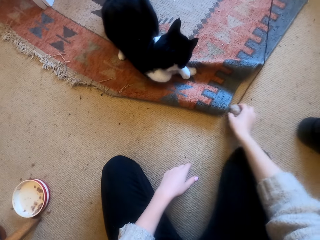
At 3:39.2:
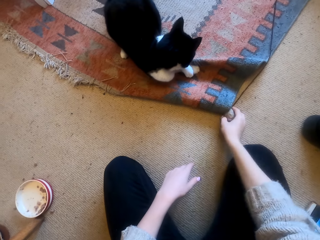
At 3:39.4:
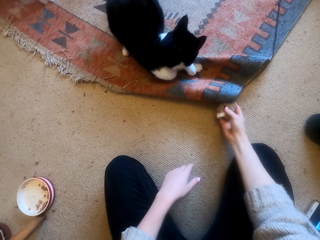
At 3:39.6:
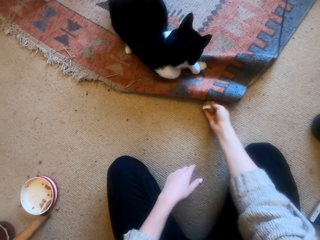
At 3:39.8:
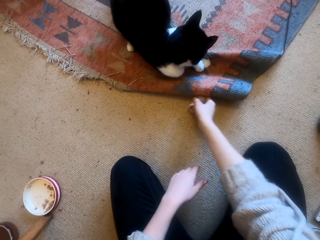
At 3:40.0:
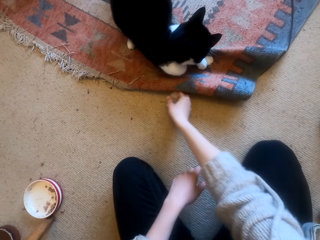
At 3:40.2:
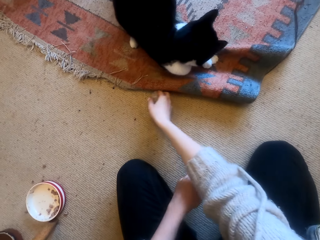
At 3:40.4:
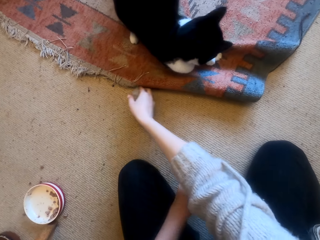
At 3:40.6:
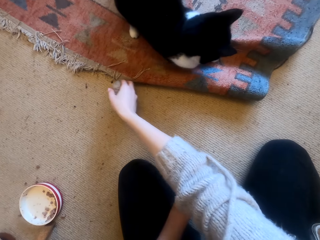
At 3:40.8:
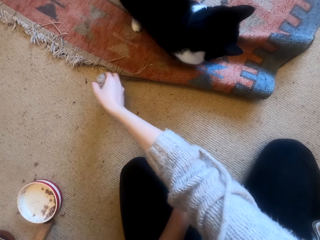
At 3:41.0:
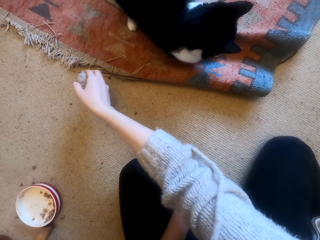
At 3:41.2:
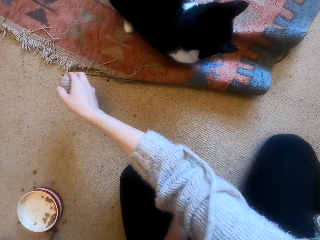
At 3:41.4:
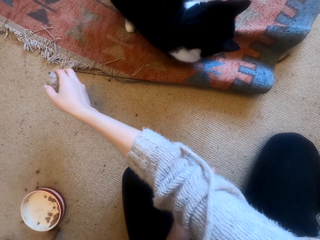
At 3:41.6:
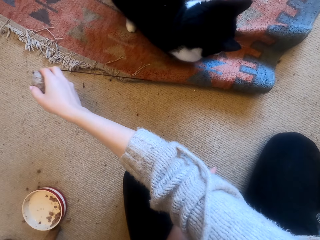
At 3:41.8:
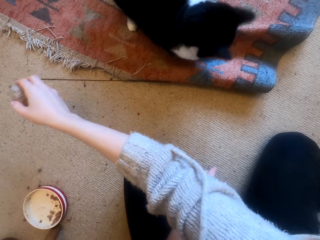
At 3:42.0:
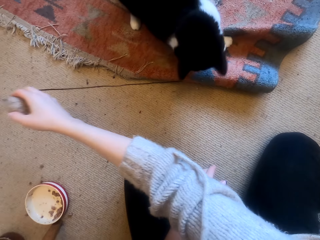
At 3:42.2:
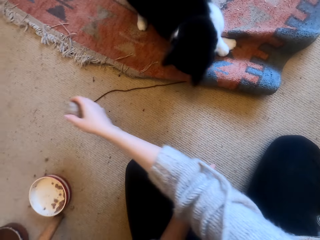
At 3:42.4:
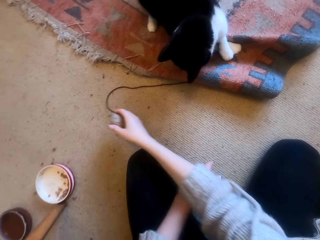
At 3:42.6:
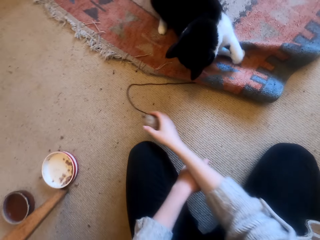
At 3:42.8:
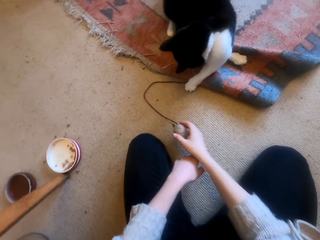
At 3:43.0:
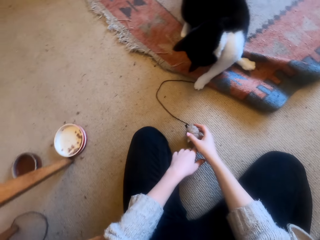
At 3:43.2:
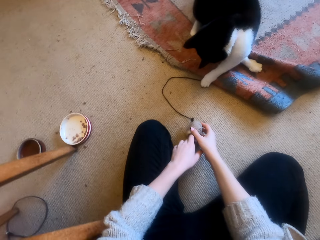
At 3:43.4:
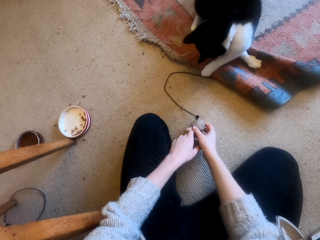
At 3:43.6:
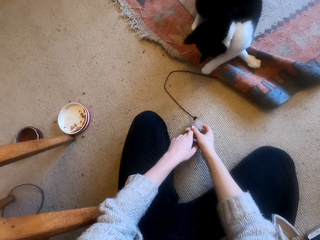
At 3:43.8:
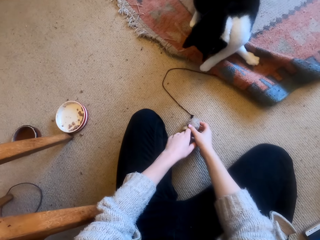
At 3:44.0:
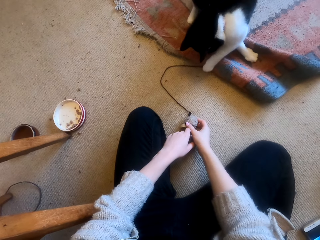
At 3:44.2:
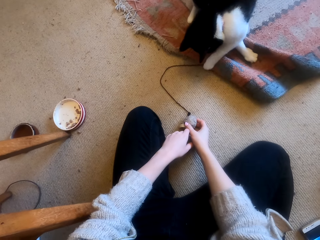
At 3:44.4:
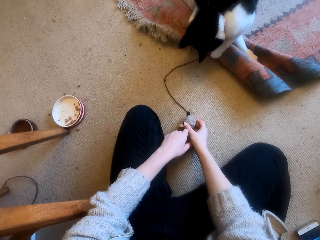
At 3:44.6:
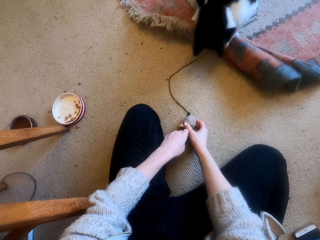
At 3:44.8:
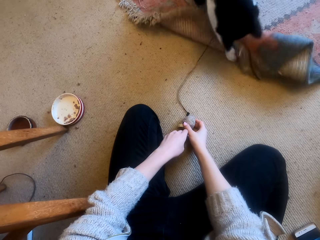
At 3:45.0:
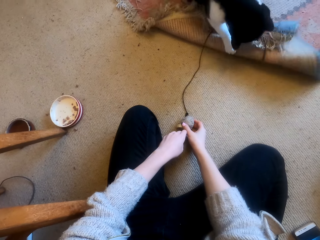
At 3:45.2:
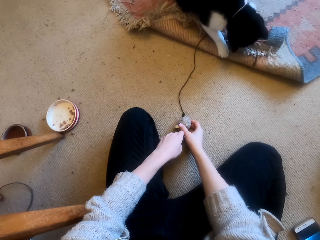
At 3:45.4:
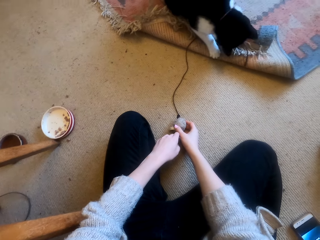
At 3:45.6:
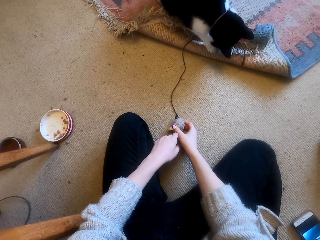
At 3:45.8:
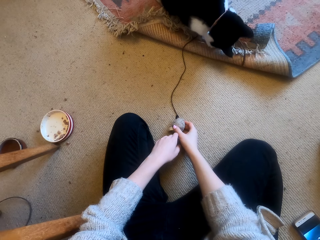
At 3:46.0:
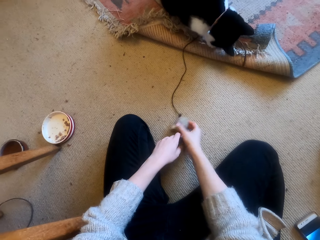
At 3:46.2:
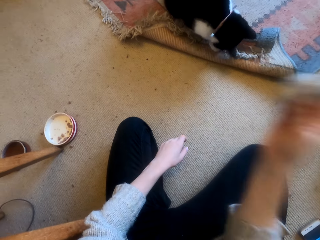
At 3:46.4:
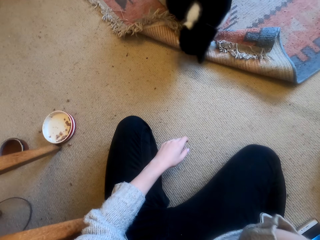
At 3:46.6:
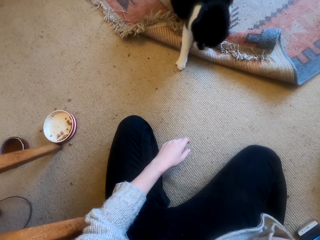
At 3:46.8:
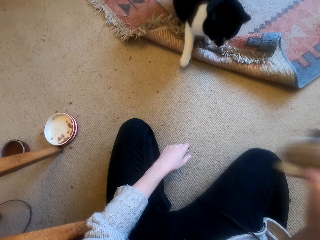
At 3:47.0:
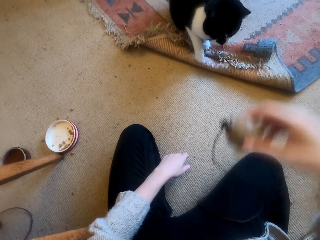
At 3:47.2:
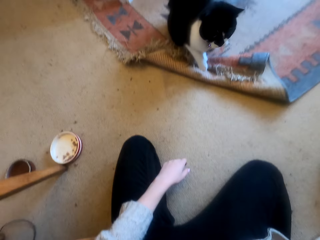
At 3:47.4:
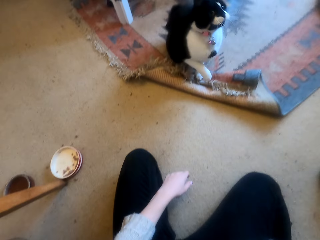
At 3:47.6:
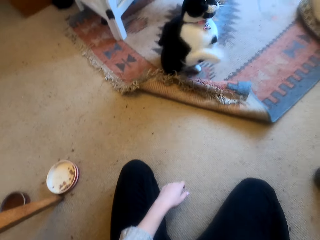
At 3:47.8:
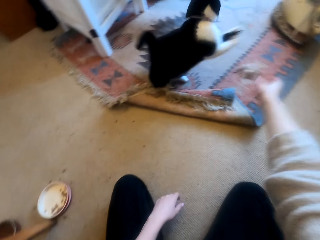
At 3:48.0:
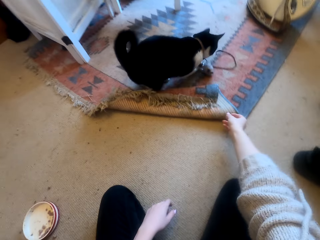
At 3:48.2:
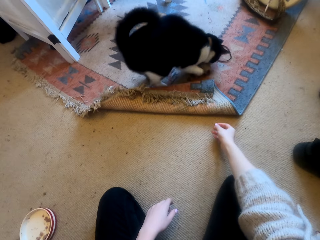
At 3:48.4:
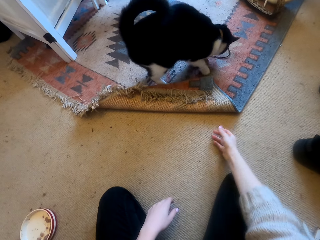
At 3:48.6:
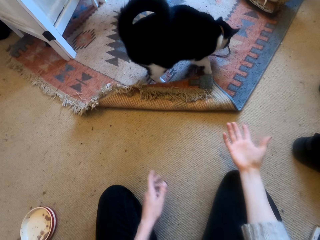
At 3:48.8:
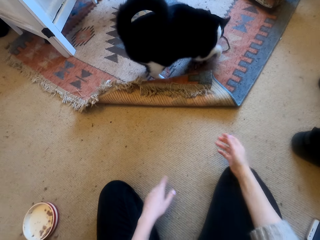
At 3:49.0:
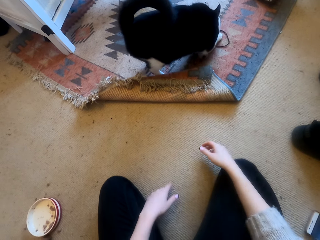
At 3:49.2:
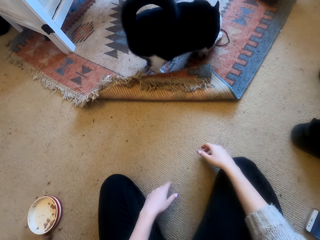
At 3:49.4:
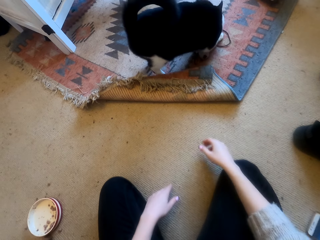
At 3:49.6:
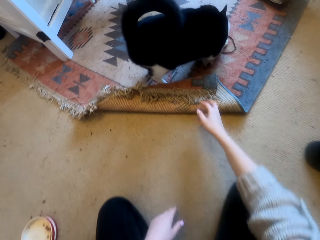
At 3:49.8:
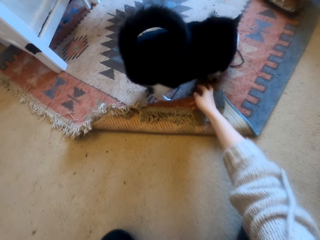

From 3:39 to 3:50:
The camera wearer drops the cat toy on the carpet. They pull the cat toy under the carpet. They raise the cat toy.

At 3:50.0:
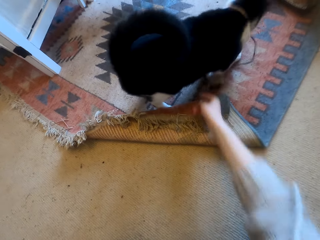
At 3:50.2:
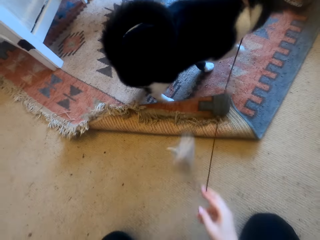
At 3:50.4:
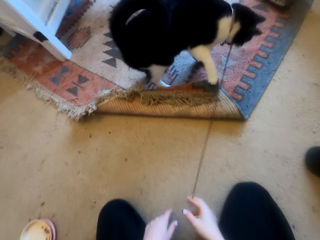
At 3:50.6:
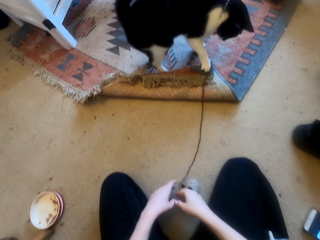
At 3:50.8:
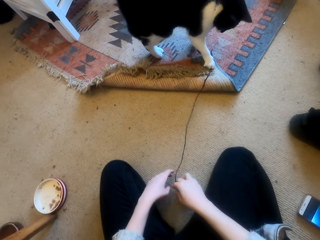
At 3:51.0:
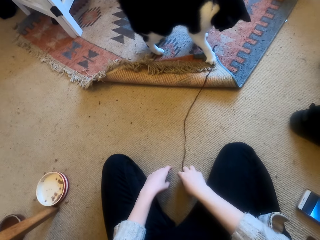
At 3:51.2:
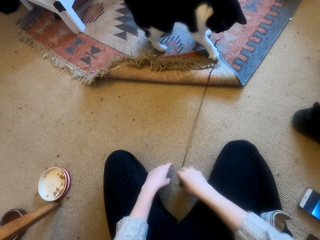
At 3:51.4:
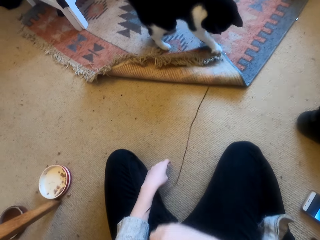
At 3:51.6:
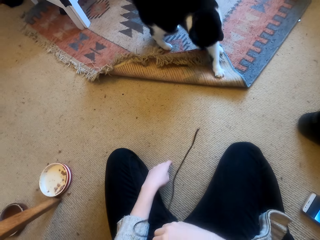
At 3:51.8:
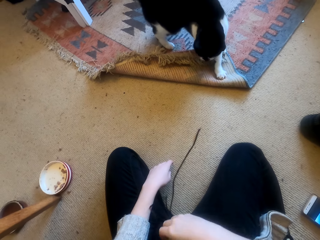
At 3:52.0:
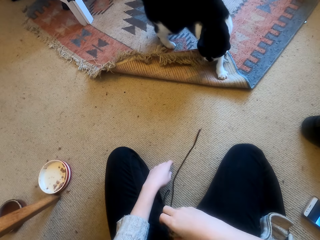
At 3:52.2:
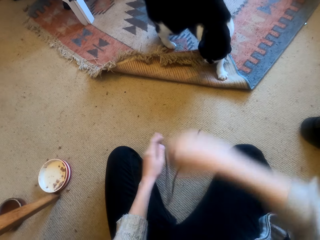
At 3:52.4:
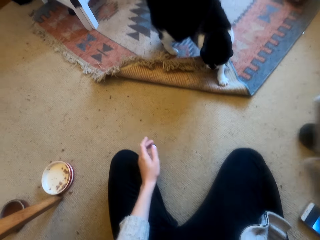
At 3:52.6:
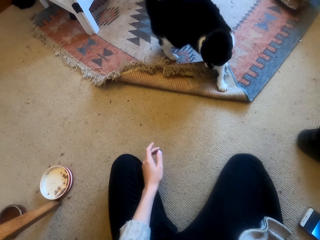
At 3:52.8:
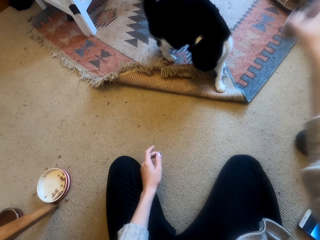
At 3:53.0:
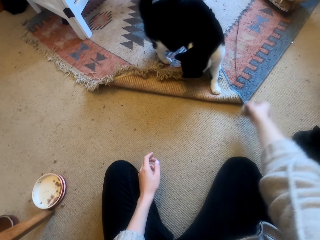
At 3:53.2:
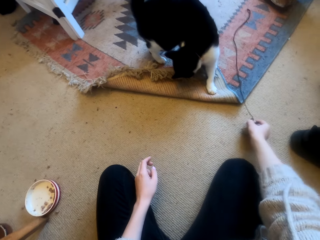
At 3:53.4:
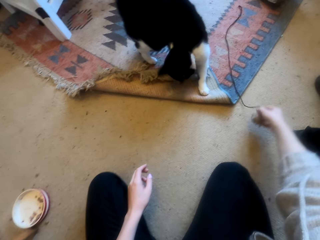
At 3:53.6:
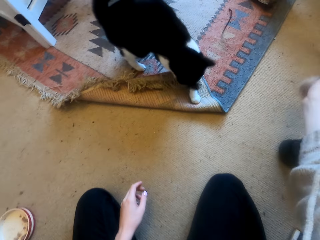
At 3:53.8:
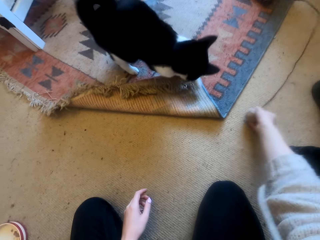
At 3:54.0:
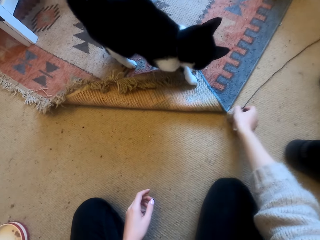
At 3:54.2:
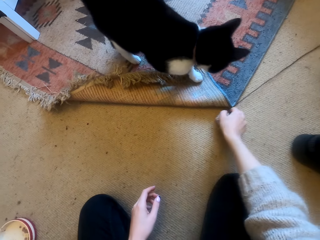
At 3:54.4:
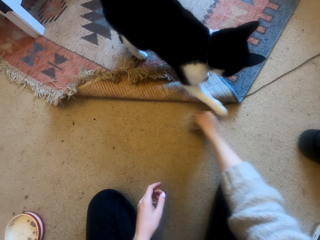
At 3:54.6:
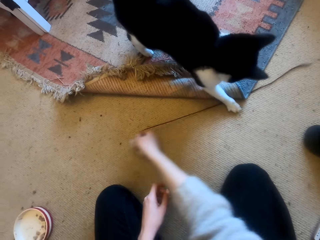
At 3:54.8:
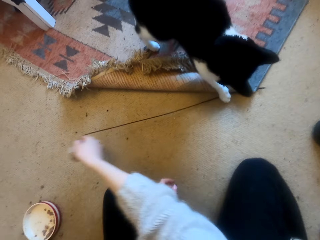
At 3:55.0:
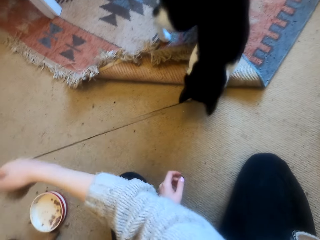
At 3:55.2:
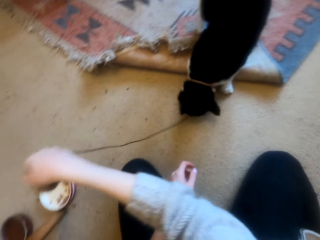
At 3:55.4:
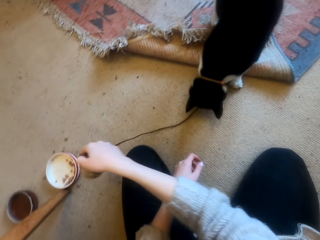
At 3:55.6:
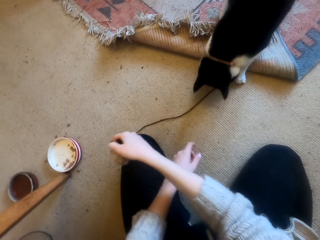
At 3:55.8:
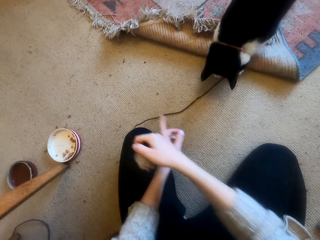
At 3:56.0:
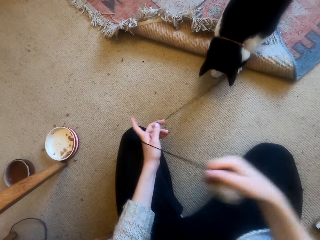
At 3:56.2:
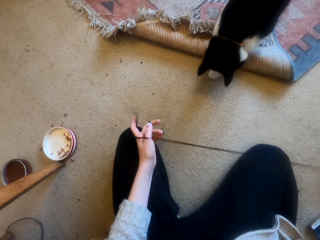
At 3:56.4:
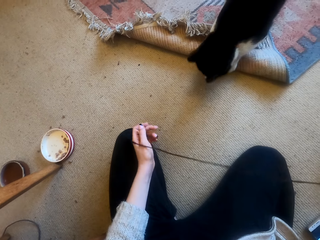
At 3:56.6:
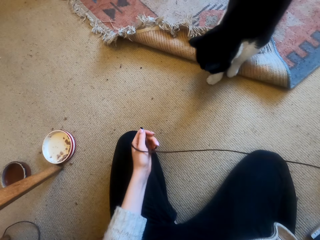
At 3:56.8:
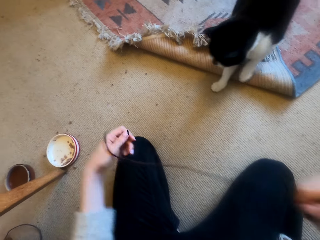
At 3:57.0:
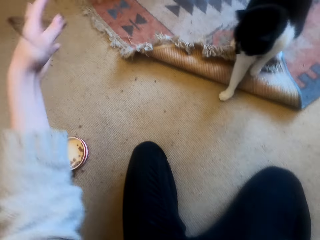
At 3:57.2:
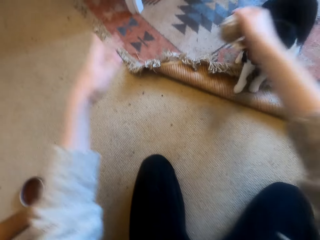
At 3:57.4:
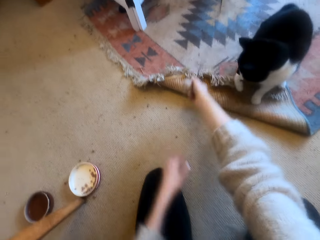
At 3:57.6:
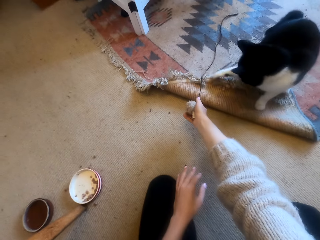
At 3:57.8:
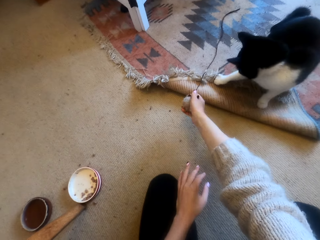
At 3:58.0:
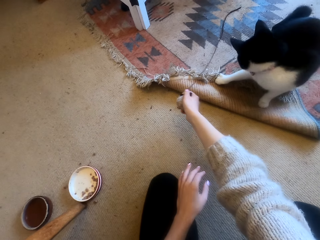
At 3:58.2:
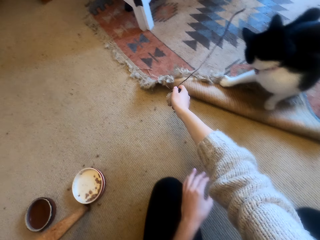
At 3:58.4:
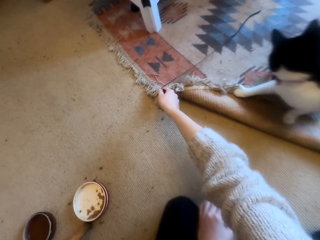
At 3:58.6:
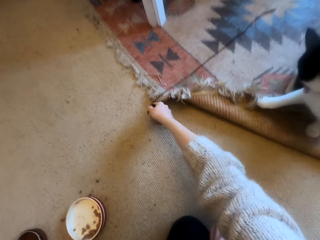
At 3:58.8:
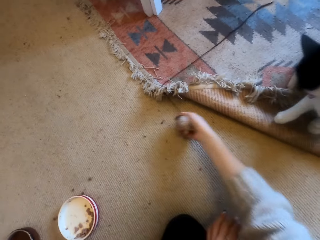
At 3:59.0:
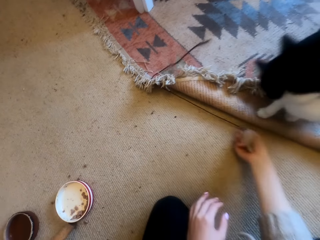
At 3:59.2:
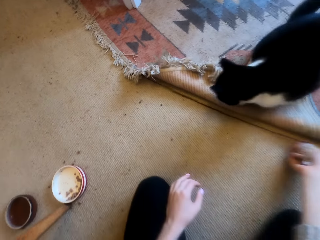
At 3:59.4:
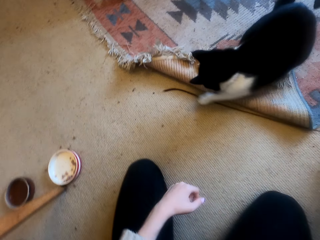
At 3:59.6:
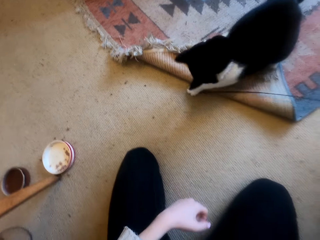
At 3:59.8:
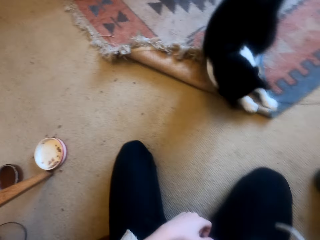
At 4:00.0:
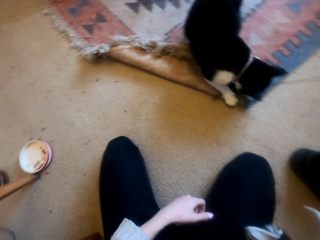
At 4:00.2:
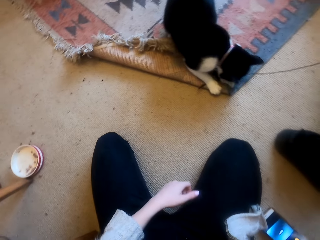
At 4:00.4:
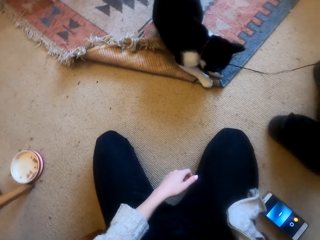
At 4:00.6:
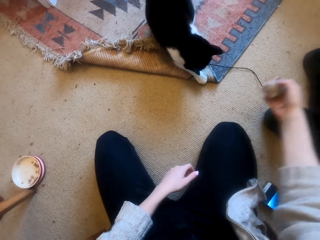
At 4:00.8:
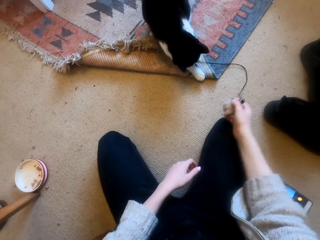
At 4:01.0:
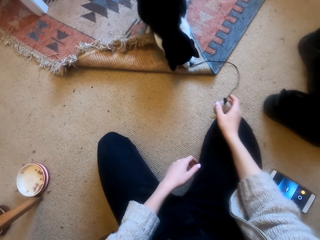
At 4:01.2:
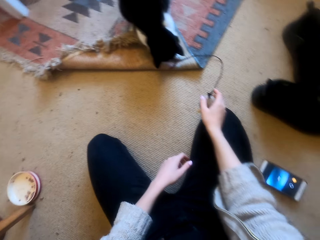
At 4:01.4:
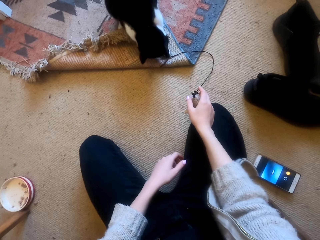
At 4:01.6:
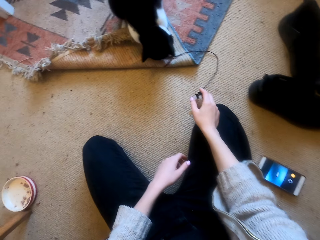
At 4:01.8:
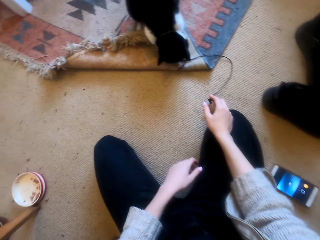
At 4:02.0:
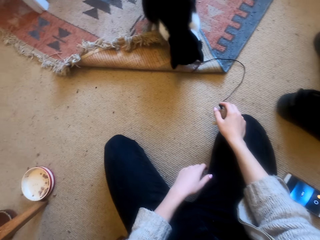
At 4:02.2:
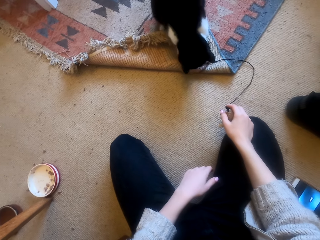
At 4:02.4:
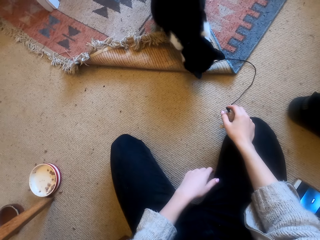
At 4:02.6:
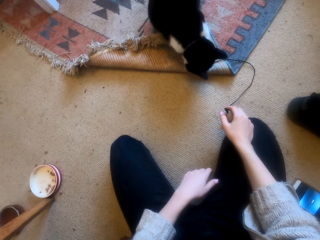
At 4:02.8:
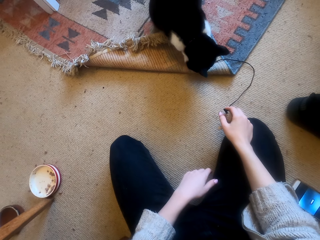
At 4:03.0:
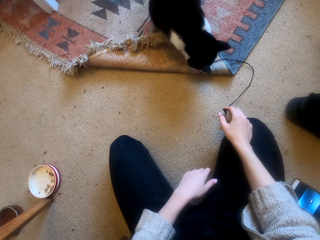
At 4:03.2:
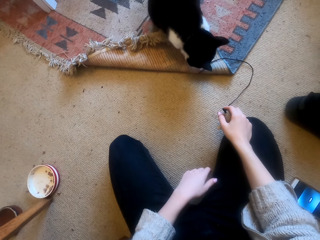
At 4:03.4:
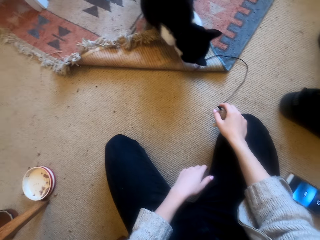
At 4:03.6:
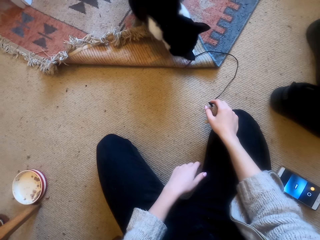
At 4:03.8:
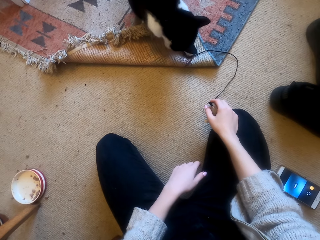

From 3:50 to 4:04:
The camera wearer drops the cat toy on the carpet. They pull the cat toy from the cat. They drop the cat toy on the carpet. They pull the cat toy on the floor. They pull the cat toy from the cat. They drop the cat toy on the carpet. They pull the cat toy from the cat.
